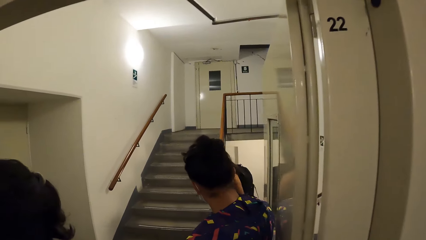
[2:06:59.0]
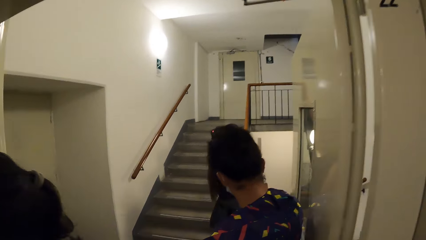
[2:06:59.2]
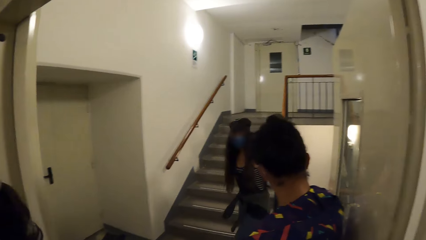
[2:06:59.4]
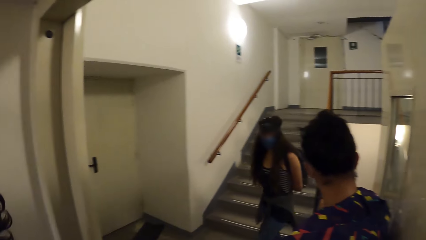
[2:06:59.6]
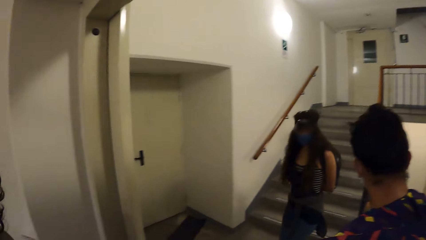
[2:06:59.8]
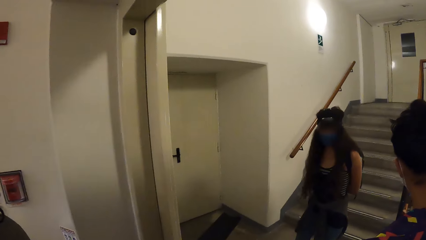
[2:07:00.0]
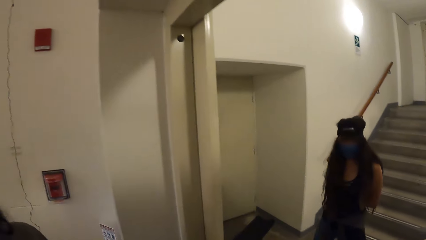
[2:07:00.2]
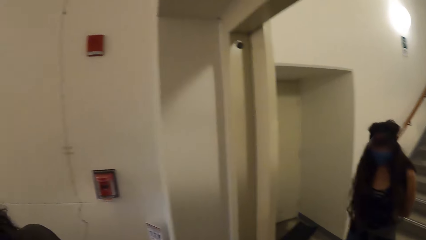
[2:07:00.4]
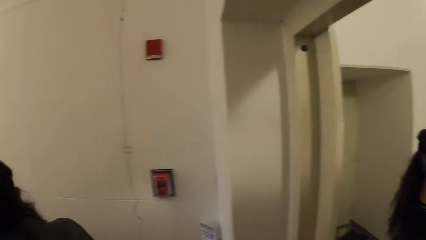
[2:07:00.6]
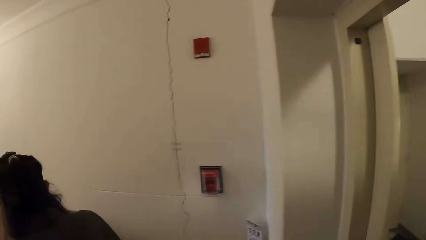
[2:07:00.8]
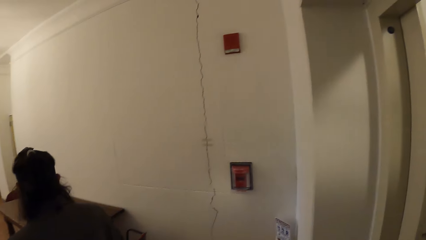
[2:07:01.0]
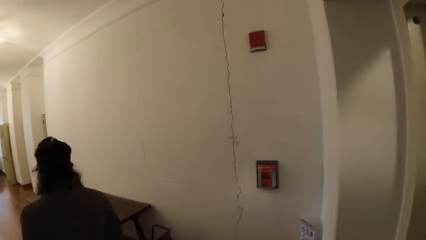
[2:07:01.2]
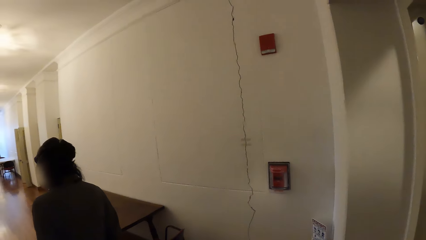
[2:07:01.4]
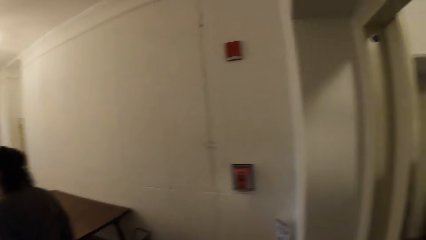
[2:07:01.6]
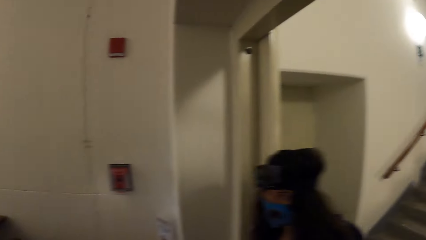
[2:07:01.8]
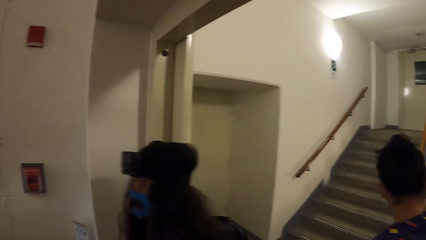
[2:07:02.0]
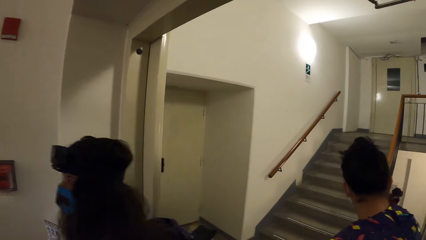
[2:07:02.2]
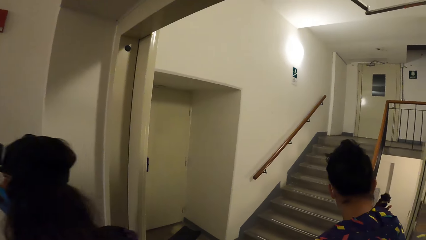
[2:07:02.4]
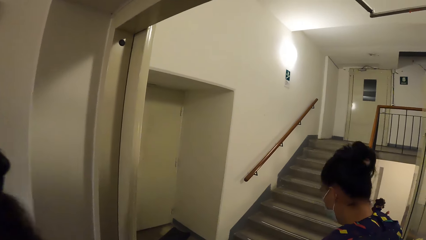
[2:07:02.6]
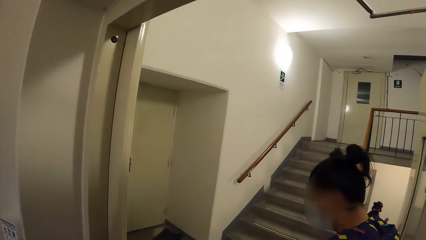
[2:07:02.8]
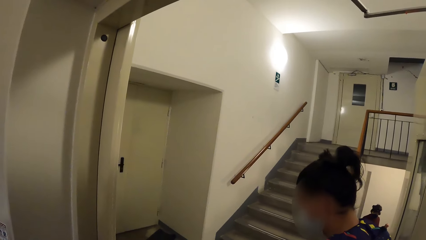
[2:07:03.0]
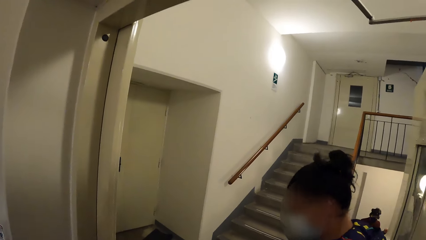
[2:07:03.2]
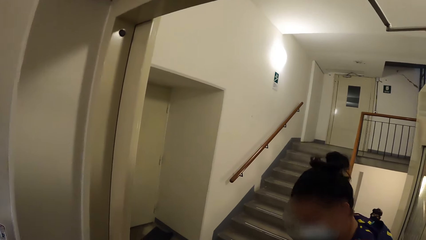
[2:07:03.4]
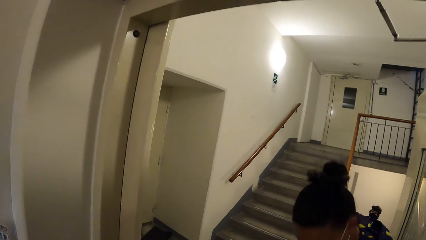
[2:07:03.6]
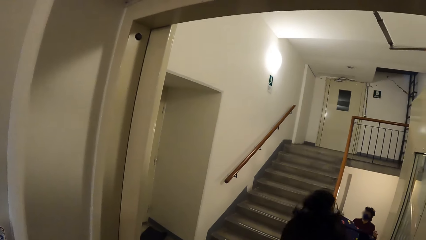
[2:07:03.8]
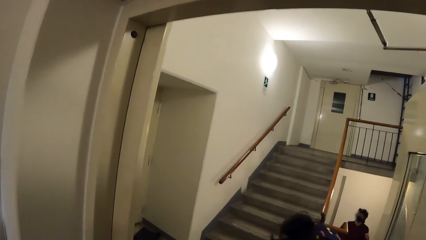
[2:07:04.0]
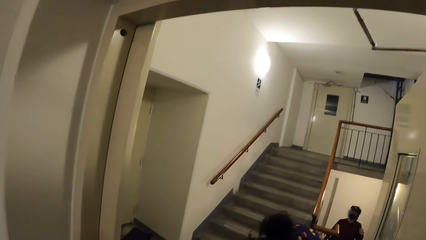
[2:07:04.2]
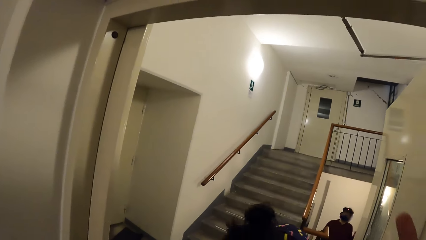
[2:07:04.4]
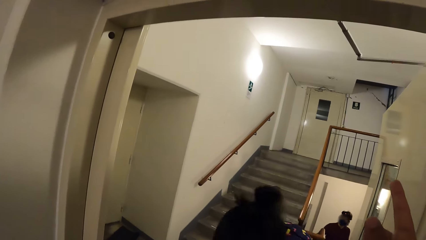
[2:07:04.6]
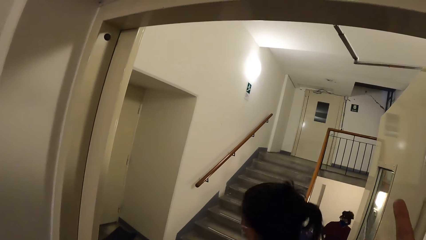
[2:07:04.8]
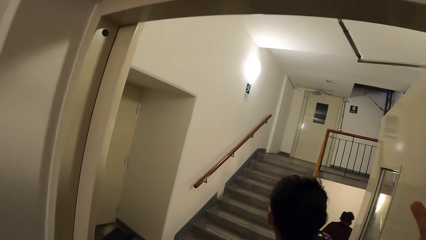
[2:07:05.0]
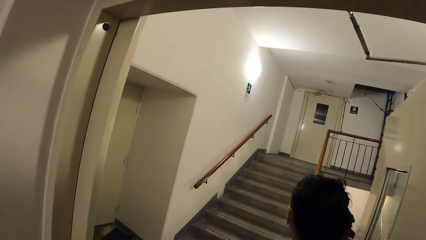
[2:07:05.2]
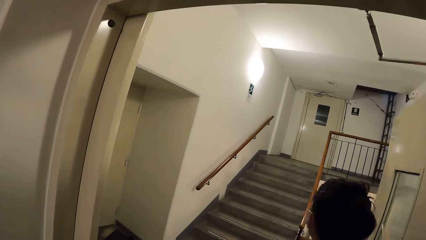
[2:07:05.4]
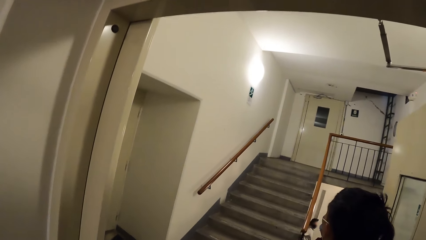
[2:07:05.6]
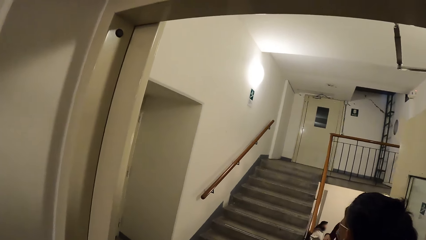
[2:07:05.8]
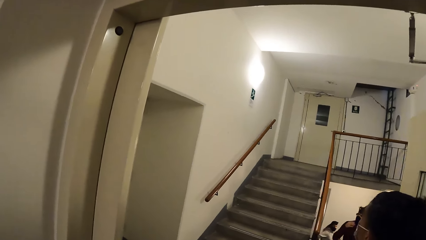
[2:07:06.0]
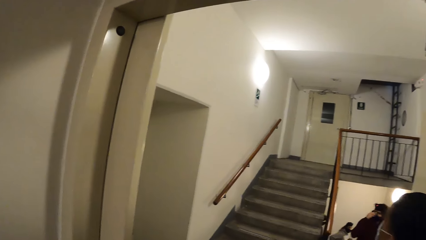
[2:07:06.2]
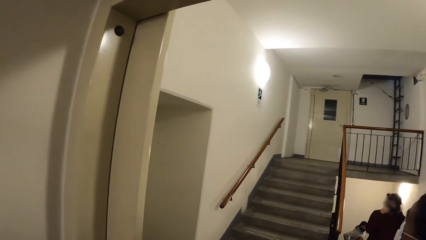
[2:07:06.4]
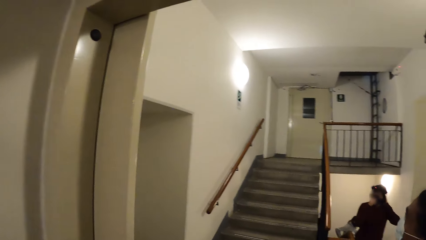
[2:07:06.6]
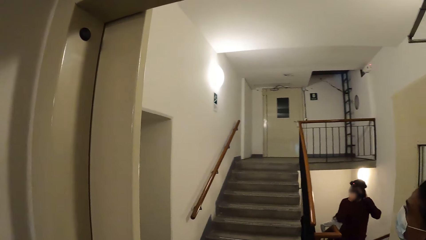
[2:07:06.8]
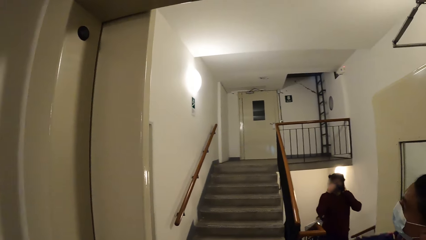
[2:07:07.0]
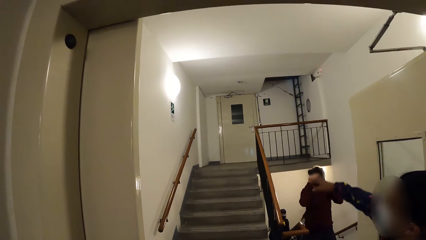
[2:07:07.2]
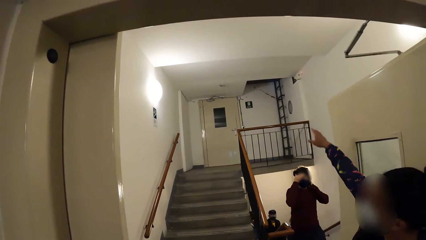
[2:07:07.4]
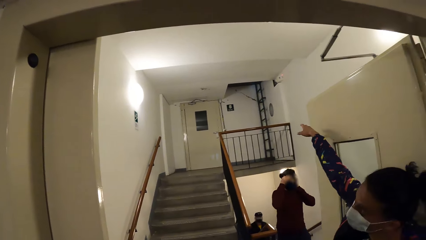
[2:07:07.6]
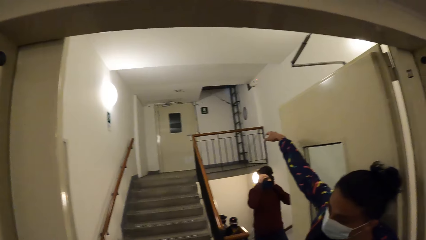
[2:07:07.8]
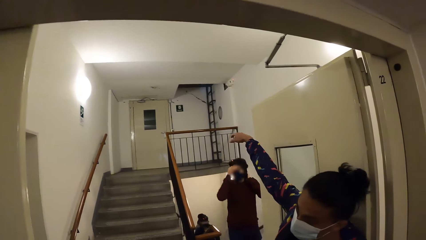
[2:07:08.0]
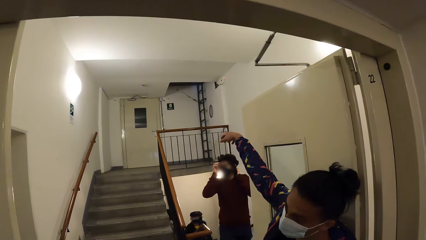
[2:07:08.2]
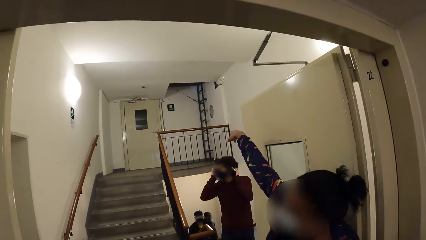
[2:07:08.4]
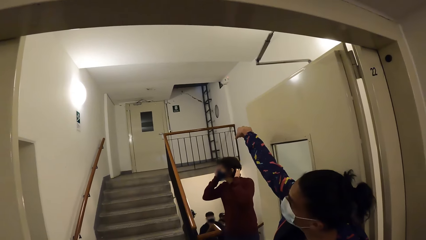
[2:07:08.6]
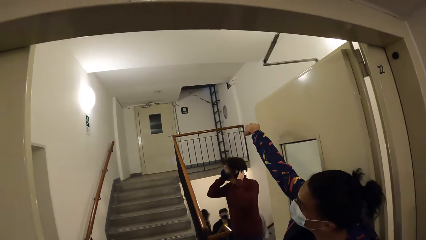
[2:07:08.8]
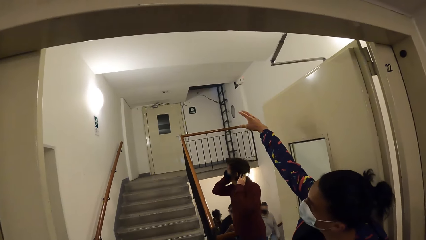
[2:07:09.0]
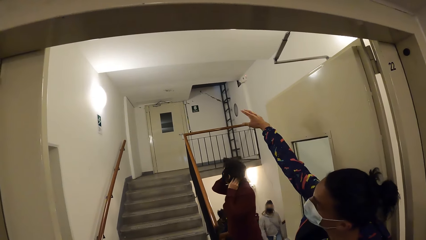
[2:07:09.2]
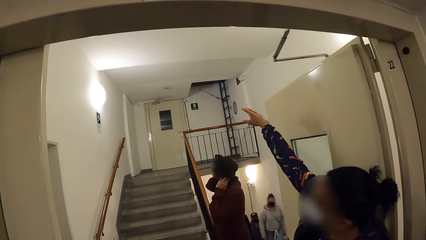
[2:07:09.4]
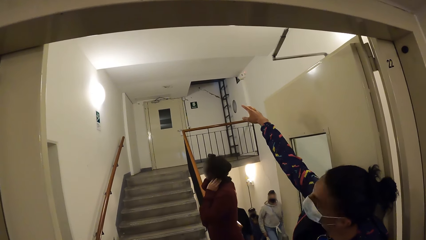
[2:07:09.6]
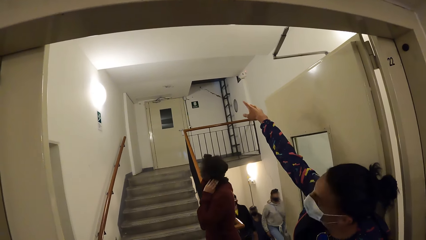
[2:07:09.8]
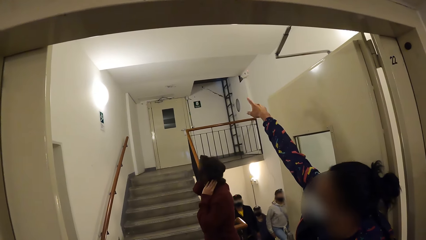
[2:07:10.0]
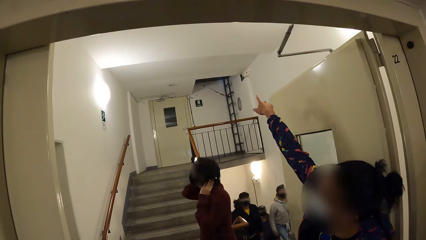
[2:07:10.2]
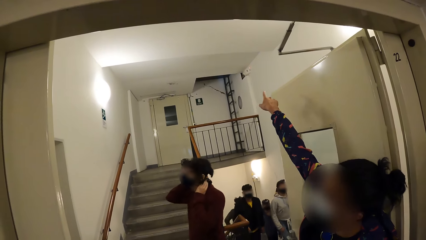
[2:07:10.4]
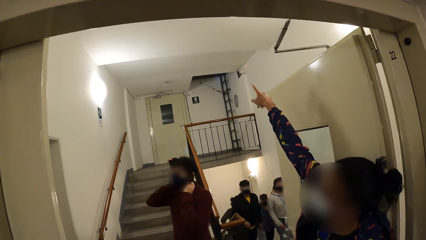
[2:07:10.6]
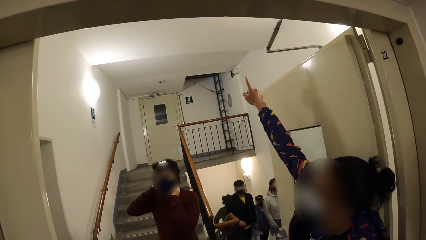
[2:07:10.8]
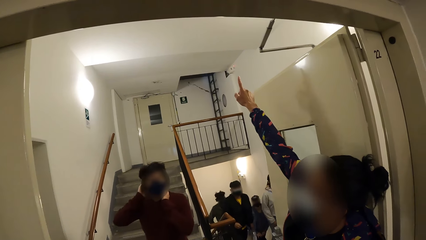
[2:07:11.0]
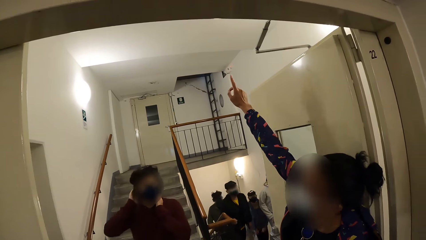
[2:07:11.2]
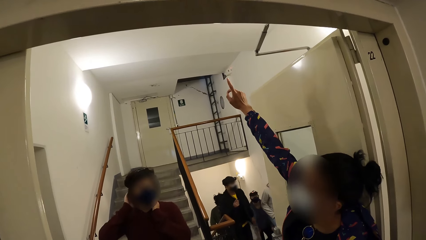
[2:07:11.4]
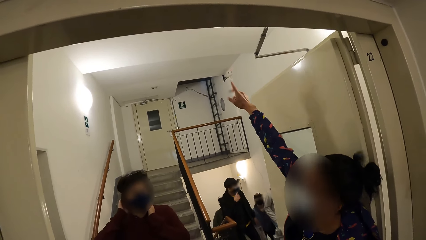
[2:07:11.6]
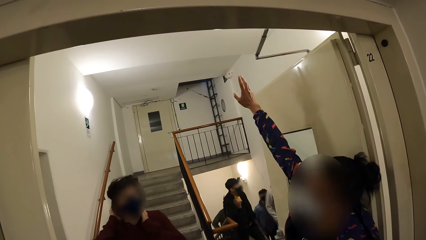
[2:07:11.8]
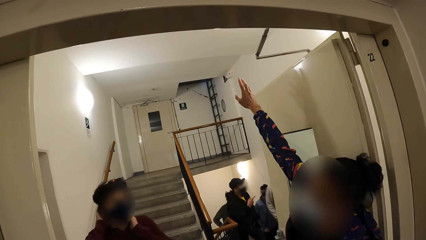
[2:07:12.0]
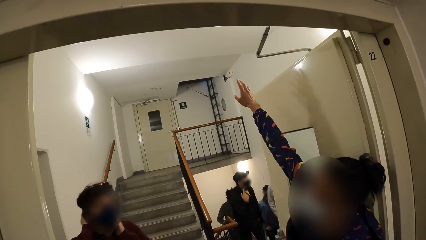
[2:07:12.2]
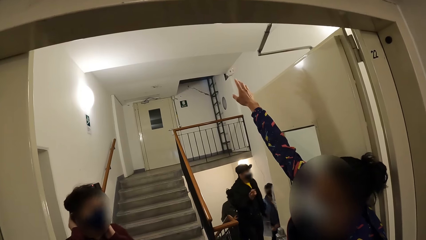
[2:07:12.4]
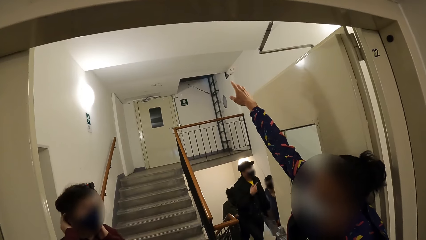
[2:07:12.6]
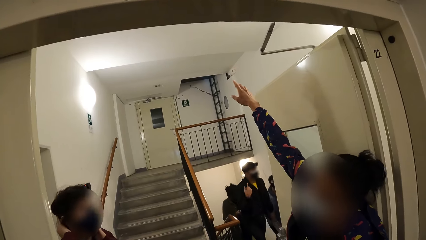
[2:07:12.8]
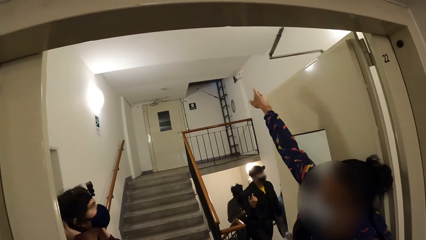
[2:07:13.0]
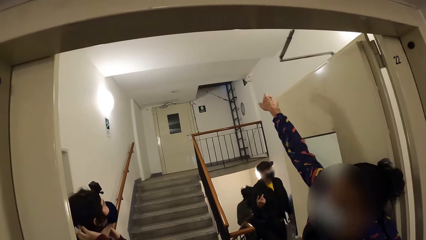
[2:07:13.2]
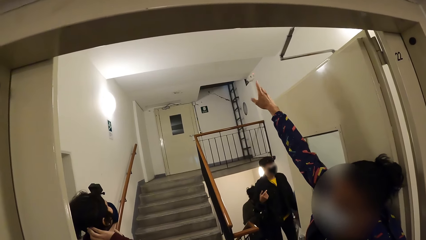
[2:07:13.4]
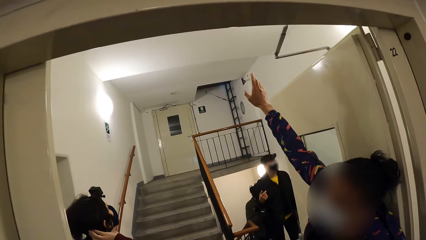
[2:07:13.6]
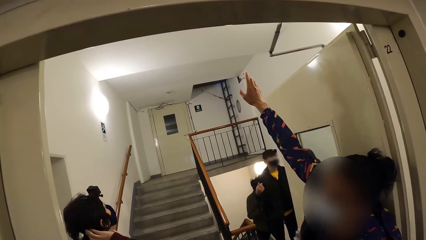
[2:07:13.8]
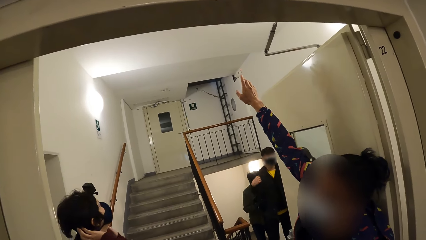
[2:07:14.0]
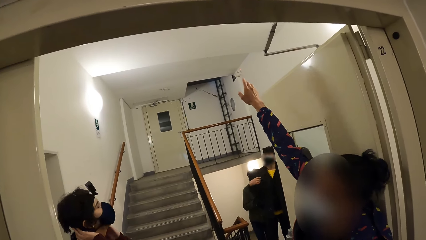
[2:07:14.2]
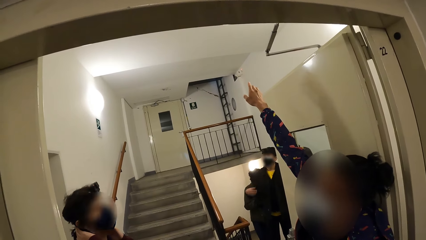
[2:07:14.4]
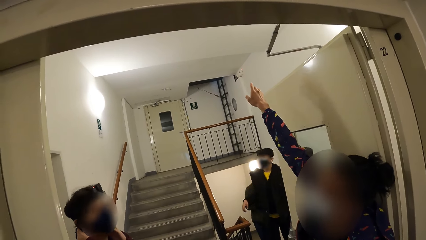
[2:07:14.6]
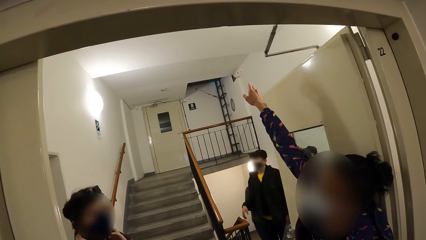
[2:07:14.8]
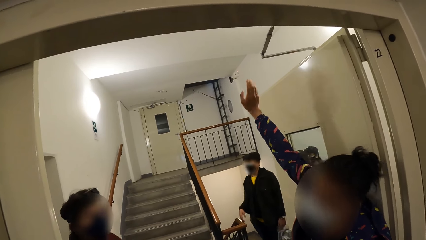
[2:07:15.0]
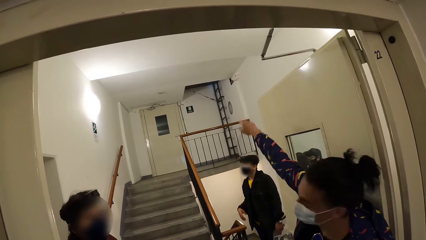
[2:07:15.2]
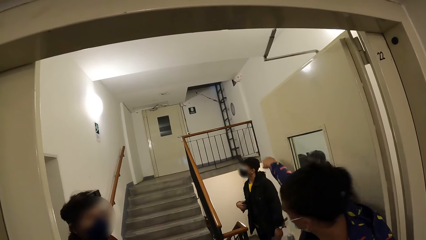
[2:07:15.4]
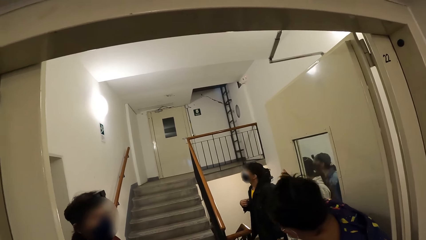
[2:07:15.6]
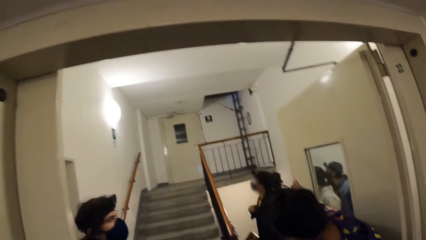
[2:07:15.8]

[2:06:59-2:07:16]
The camera wearer looks left. They look right. They converse with a man. The man converses with the camera wearer.
